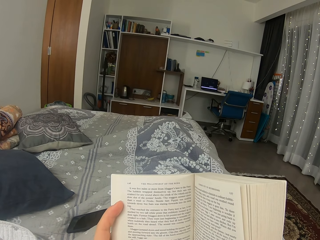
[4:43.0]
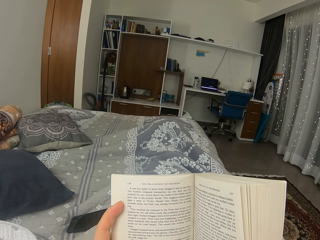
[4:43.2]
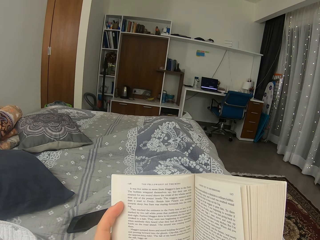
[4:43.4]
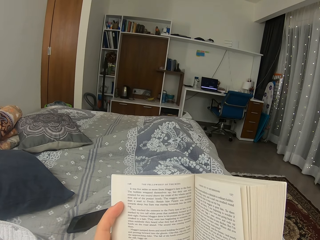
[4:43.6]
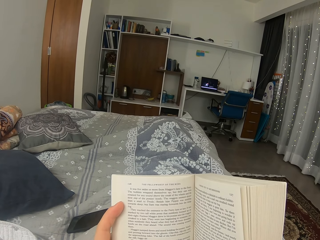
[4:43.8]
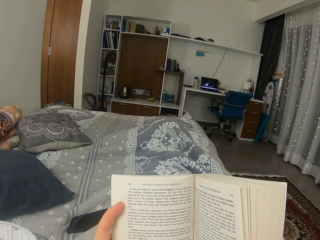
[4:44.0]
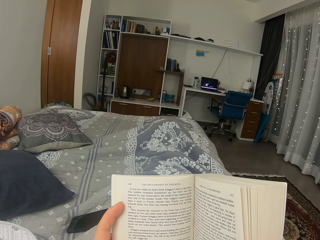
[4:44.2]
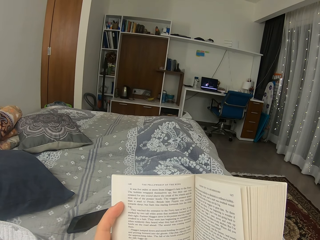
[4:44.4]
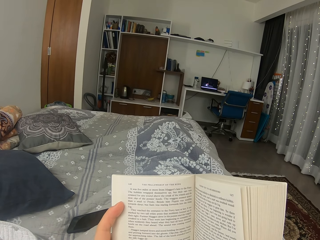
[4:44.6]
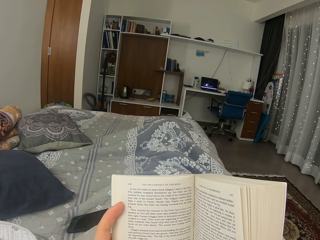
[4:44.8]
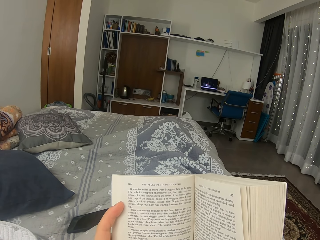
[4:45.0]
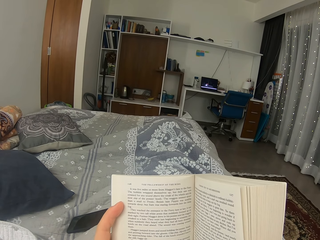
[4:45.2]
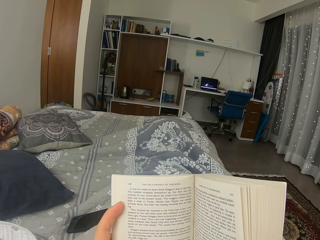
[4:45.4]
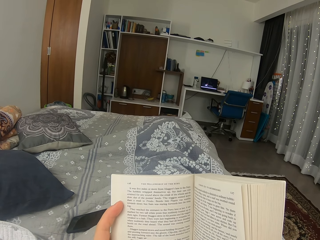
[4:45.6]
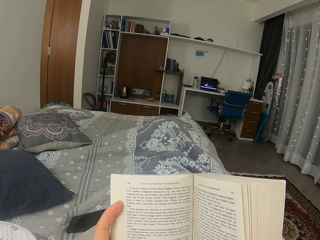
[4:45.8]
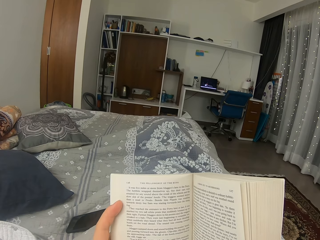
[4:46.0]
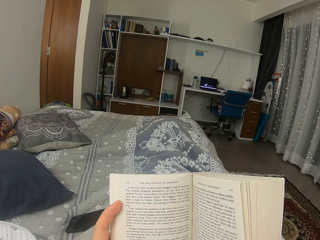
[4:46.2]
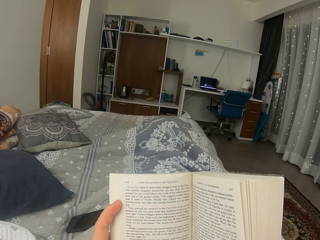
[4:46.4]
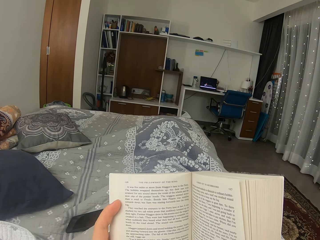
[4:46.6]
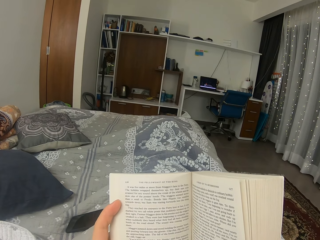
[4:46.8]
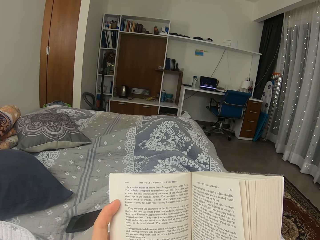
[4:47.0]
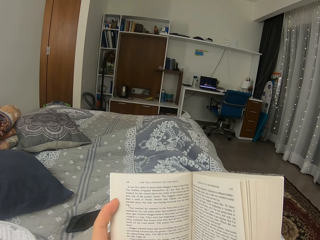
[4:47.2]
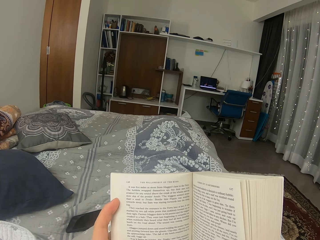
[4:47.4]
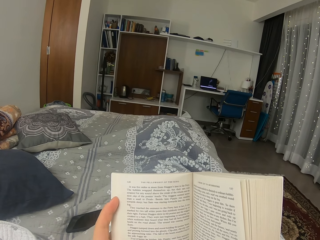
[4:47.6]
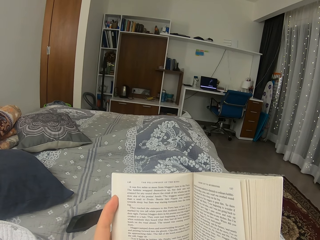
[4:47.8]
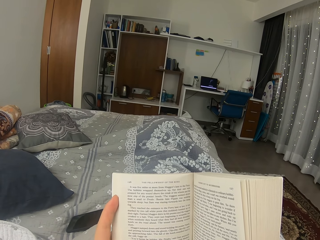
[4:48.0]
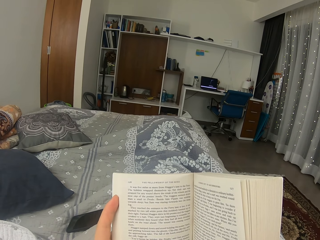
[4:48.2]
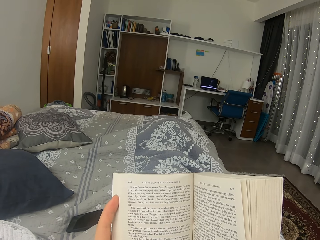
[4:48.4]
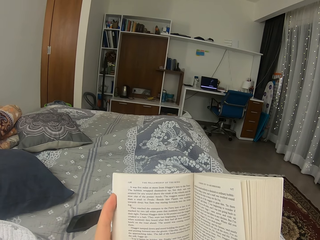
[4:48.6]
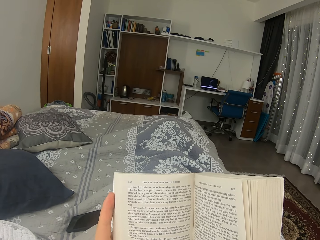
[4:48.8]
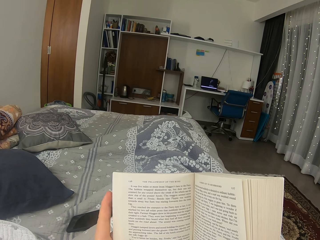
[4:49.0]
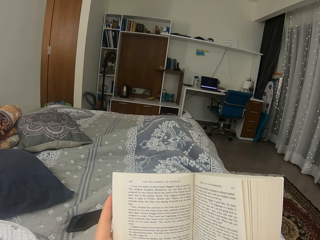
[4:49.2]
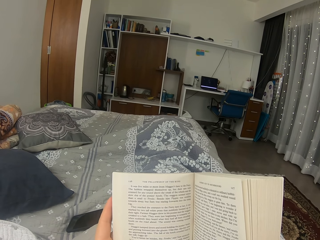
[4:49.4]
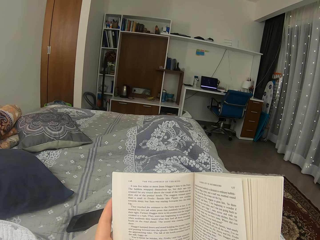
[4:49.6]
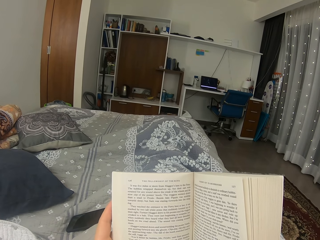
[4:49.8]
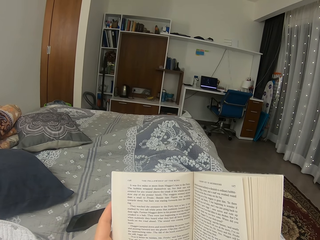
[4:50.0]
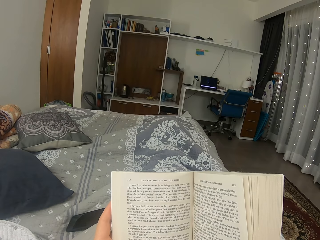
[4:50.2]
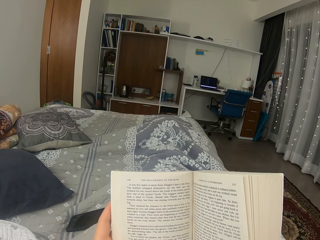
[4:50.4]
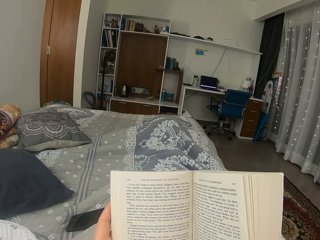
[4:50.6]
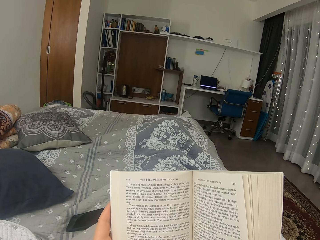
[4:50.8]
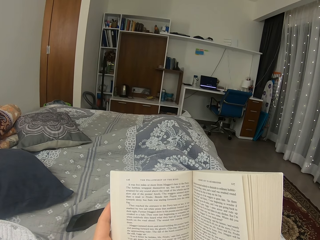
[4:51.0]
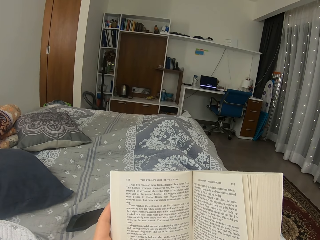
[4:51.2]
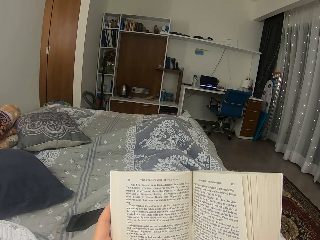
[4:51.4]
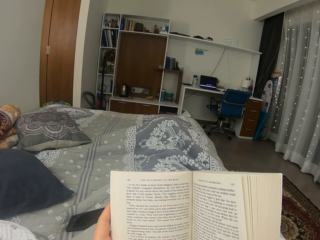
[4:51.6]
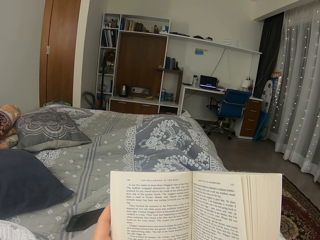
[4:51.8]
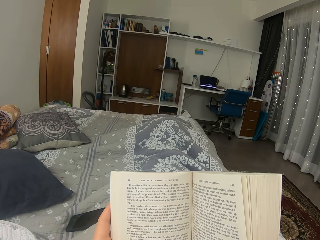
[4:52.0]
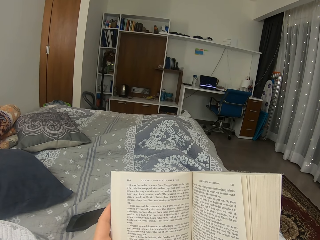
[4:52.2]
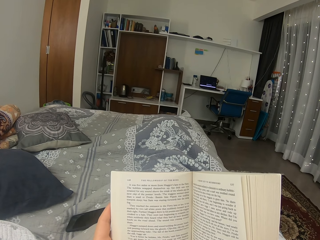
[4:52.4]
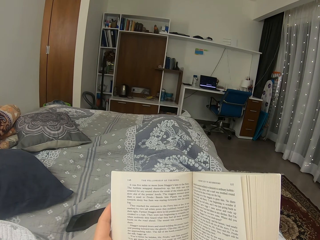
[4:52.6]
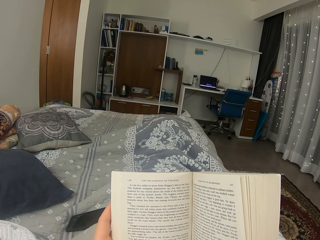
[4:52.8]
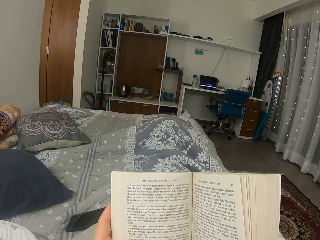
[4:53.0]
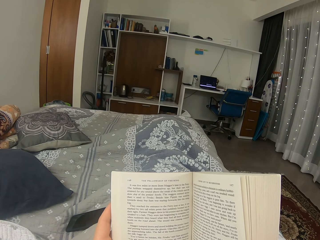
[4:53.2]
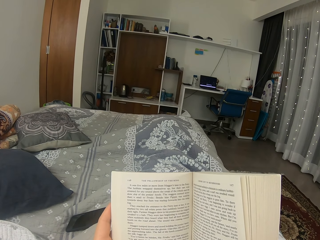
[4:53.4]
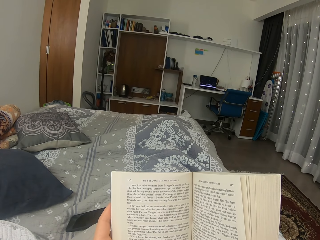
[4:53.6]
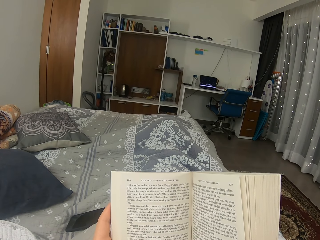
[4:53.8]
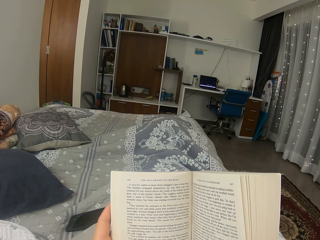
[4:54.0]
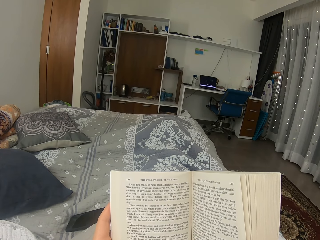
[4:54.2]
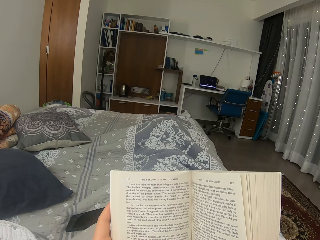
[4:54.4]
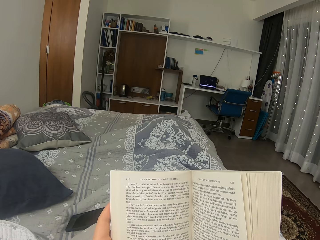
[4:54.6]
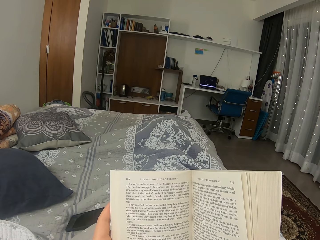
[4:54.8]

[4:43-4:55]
The camera wearer moves the finger on the back of the book.

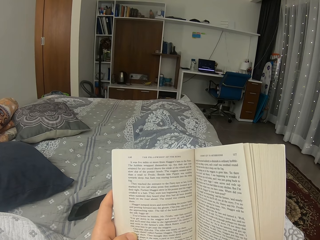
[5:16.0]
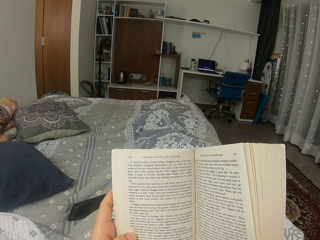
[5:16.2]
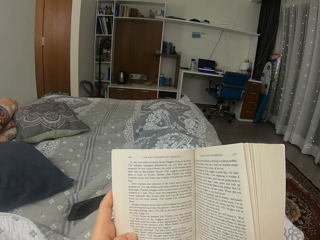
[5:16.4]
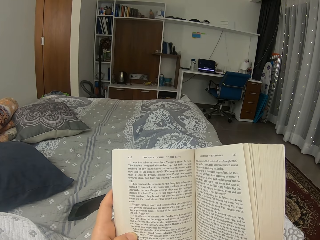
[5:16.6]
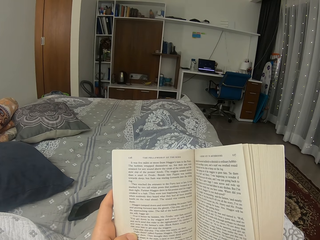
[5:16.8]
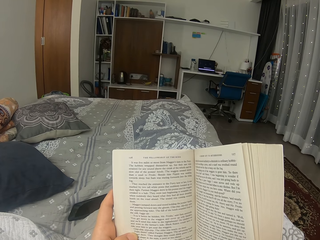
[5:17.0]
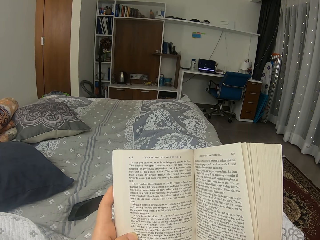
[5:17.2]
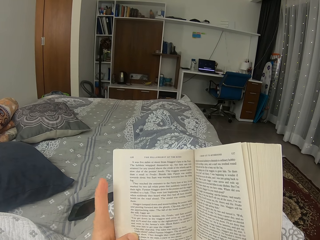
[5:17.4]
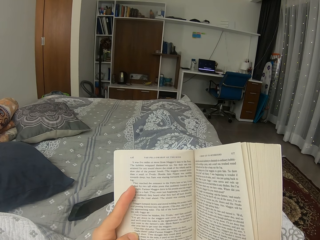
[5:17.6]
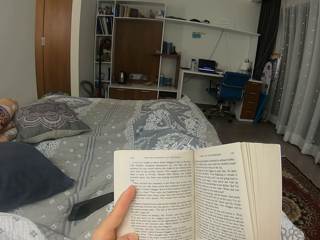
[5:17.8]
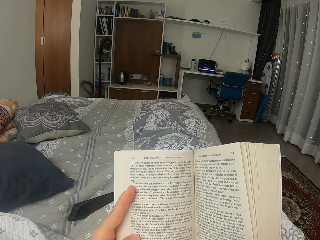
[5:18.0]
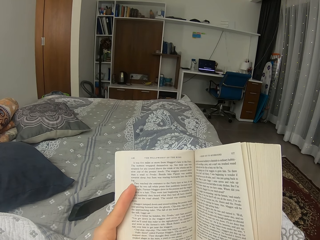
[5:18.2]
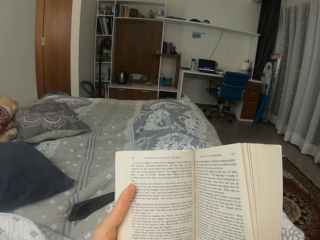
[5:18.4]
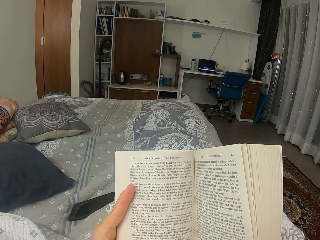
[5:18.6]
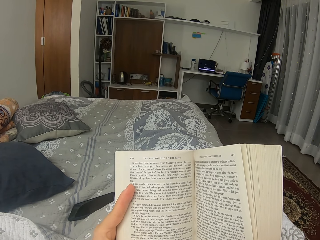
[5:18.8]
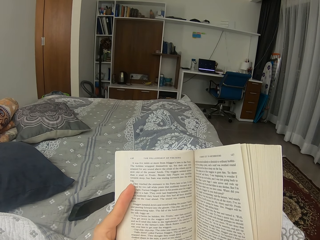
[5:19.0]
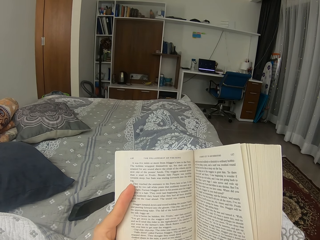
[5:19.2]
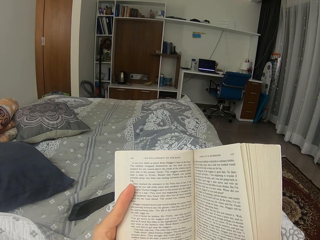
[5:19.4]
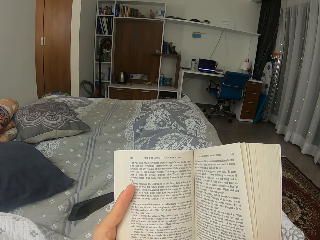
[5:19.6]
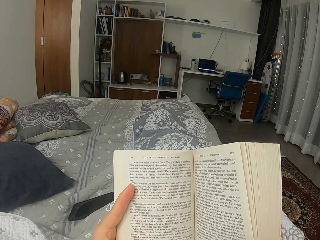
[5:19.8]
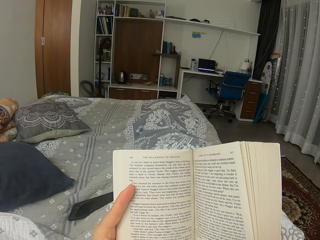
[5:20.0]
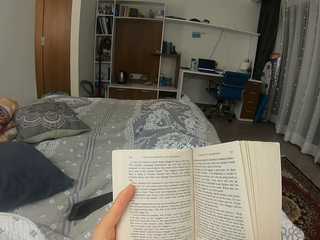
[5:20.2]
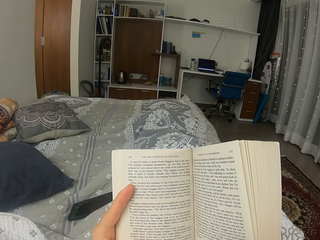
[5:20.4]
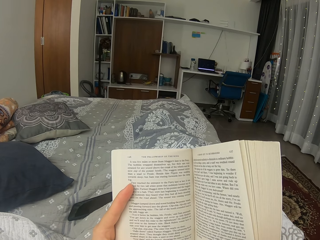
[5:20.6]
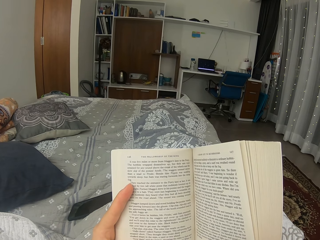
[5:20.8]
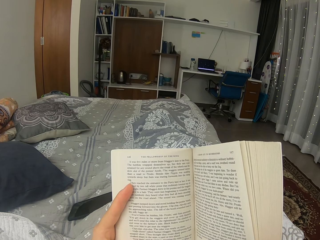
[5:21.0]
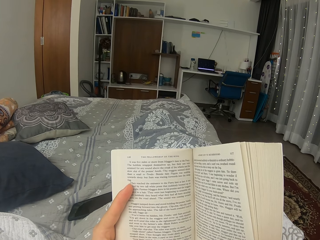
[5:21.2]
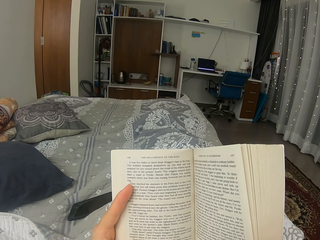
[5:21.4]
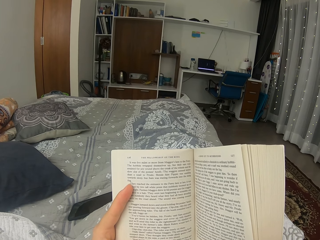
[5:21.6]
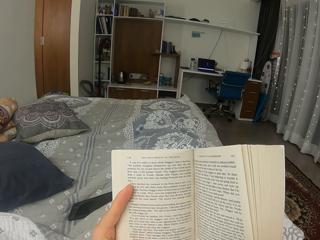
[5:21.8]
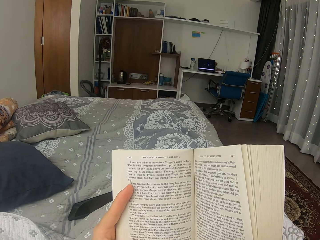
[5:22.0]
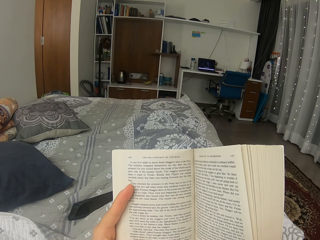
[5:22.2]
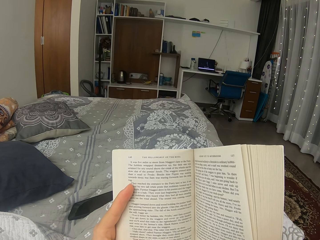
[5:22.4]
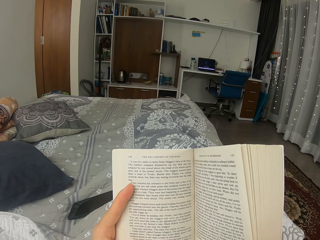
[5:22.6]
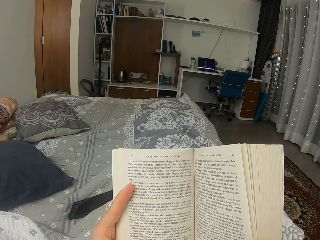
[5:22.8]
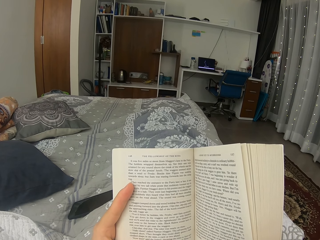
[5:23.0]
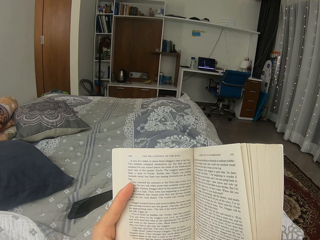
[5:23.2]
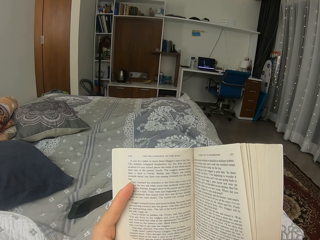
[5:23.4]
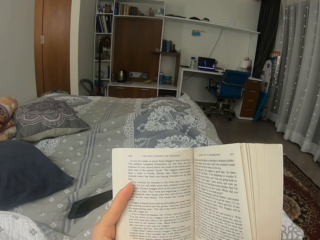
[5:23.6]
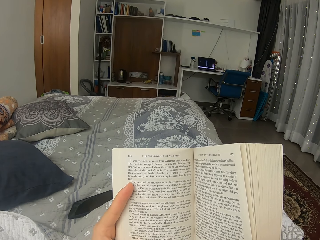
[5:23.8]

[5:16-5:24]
The camera wearer moves the finger on the front of the book.
